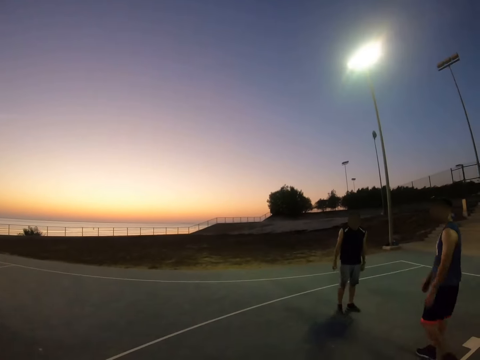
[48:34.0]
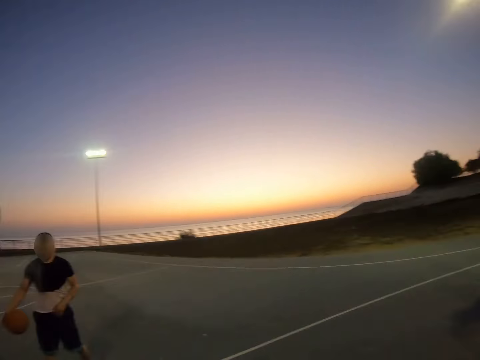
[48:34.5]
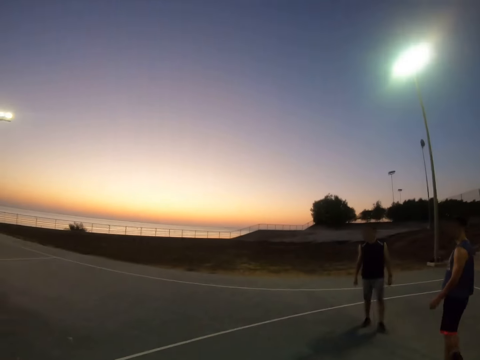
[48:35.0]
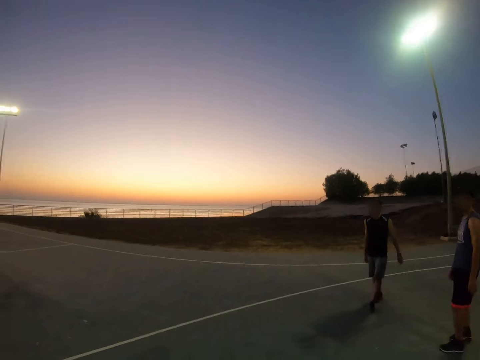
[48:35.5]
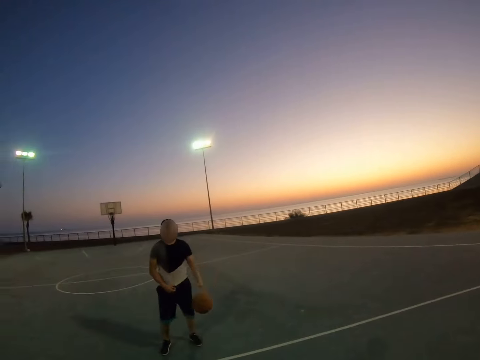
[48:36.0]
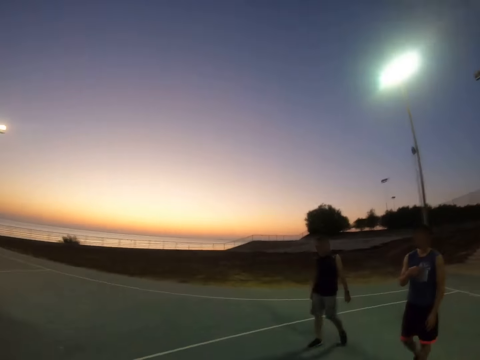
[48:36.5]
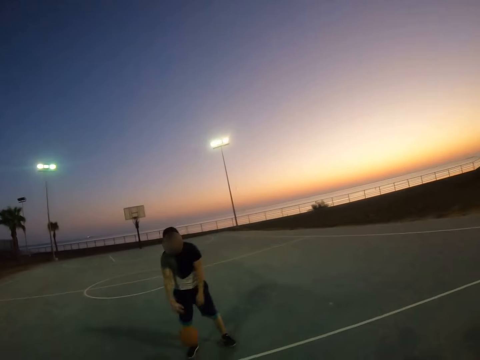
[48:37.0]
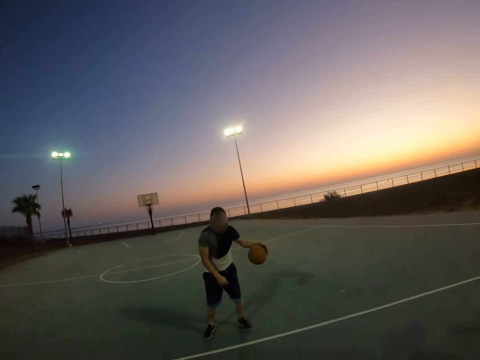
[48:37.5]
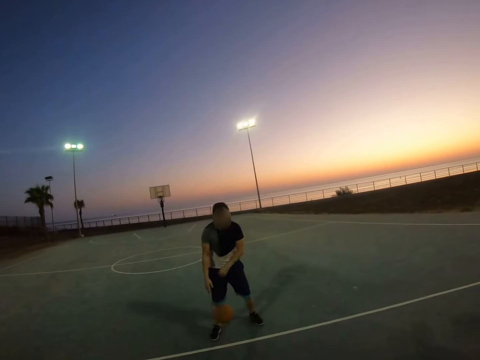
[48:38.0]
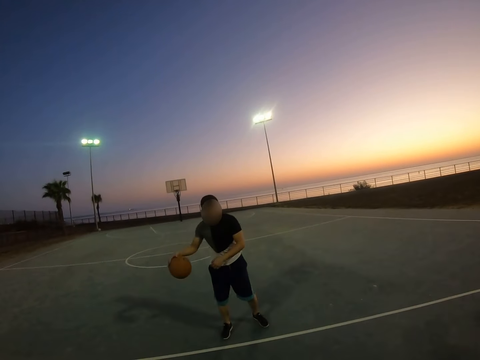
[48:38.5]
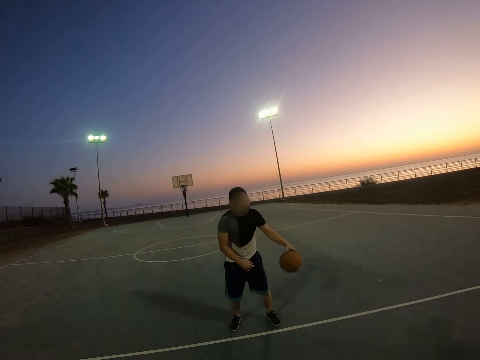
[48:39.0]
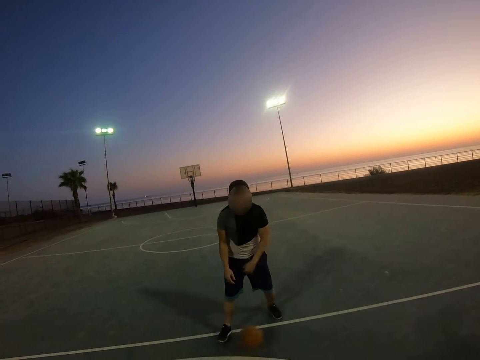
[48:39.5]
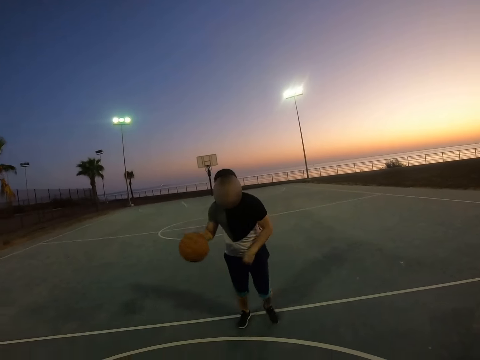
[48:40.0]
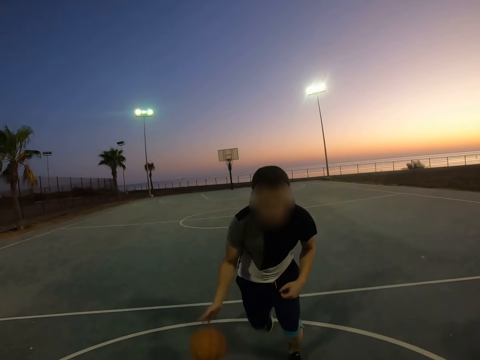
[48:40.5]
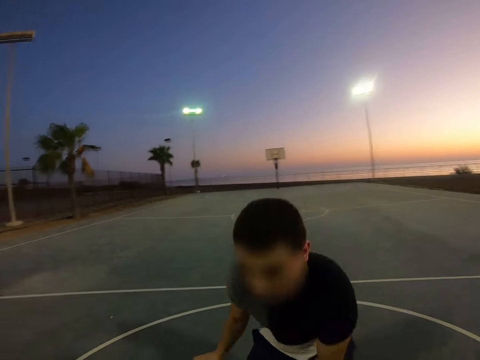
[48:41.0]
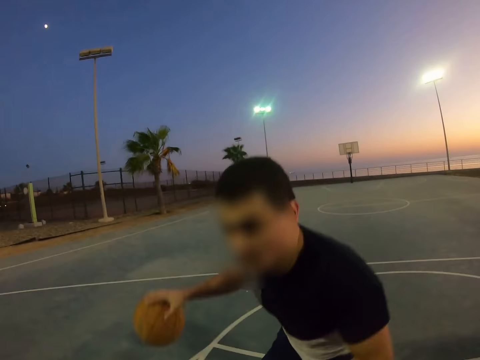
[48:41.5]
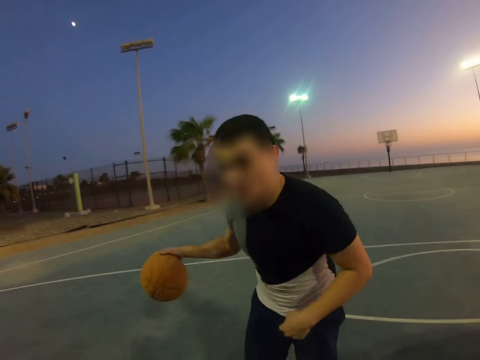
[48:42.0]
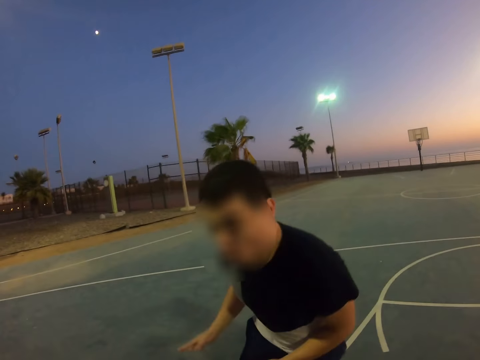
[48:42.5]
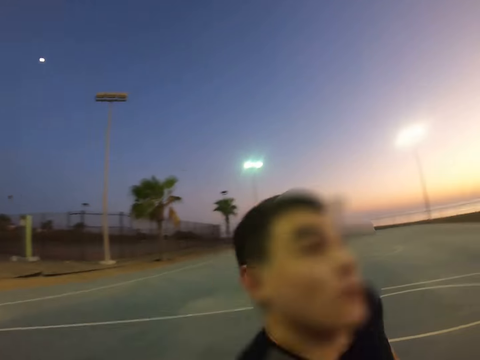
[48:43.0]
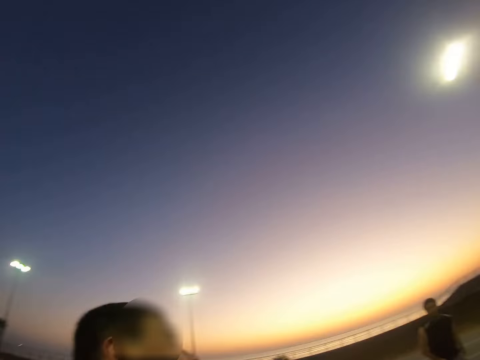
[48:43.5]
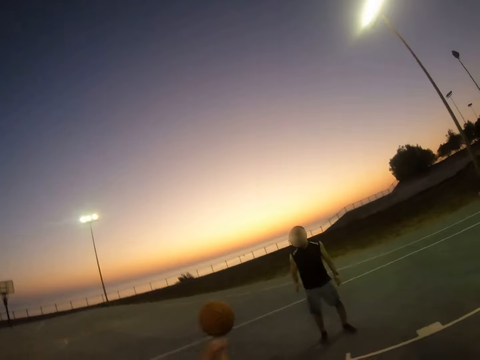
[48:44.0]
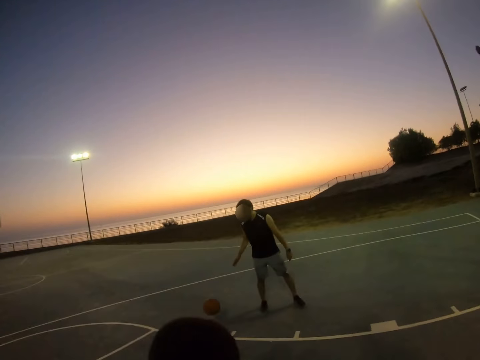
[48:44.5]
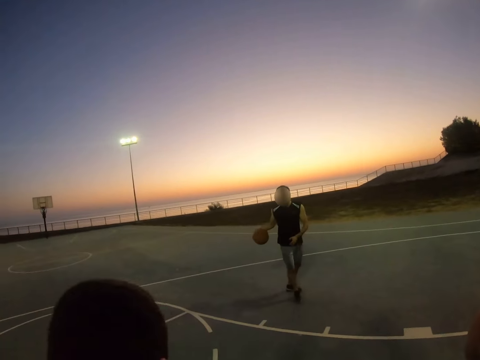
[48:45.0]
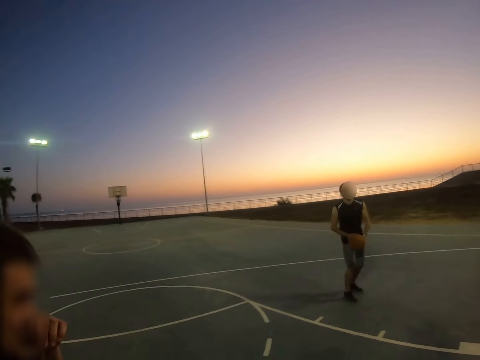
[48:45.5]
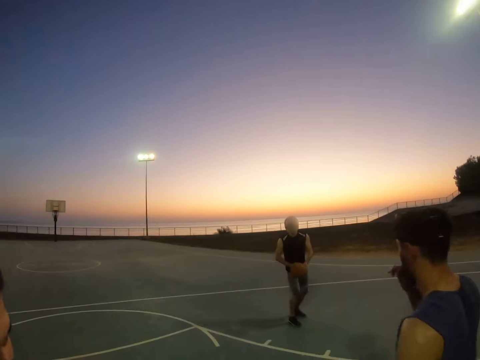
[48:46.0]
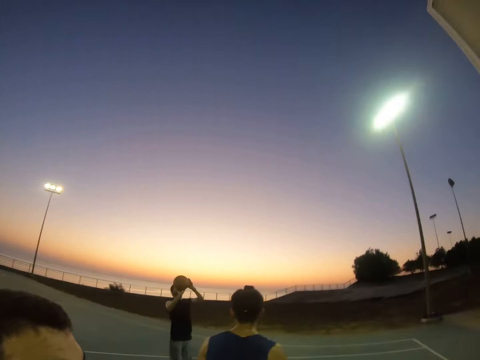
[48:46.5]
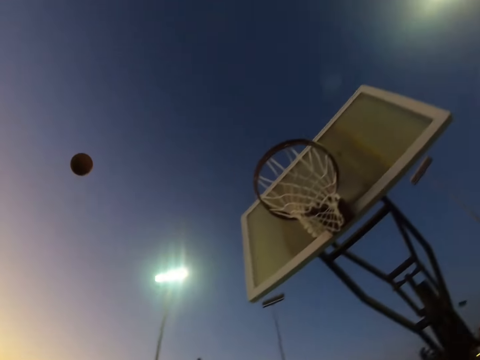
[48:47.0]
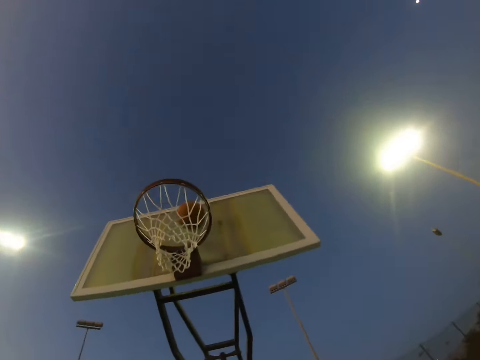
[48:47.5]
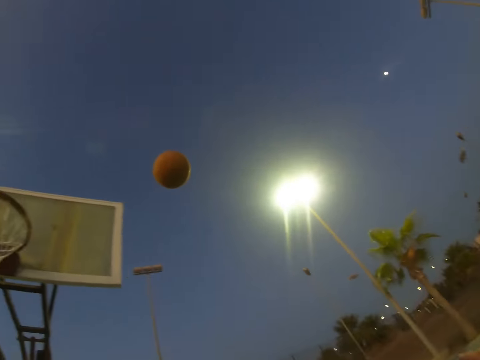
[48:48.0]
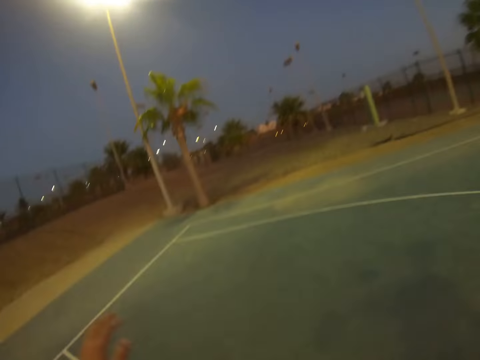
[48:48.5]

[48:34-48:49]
The camera wearer looks around. A man bounces the ball, runs with the ball, and bounces the ball. The man throws the ball to another man. The other man catches the ball and throws the ball to the field goal. A man plays basketball.

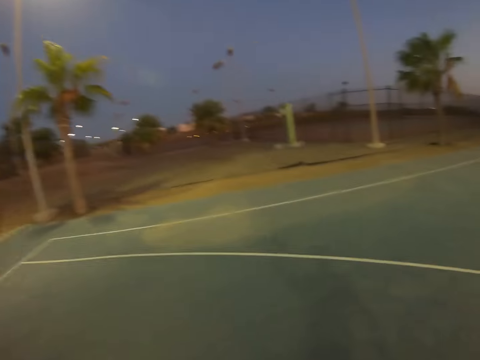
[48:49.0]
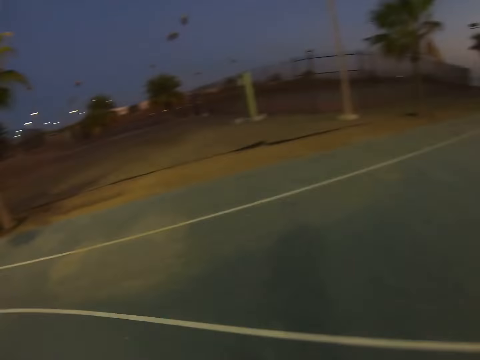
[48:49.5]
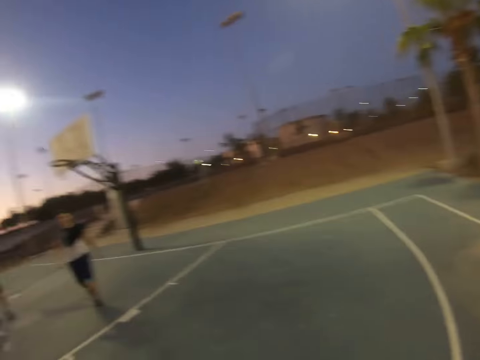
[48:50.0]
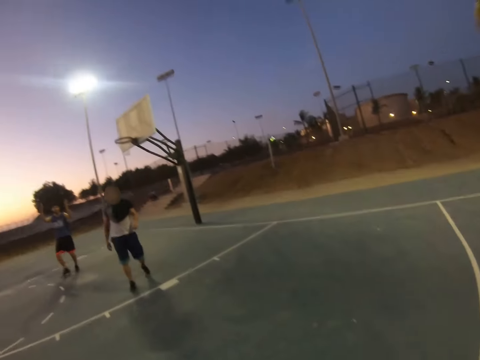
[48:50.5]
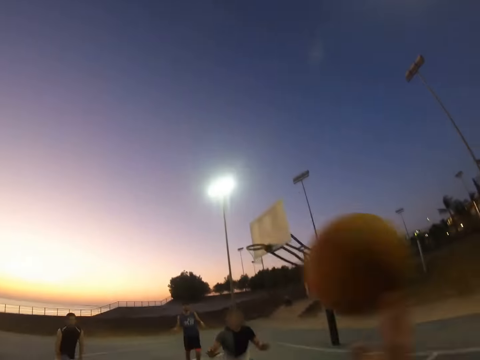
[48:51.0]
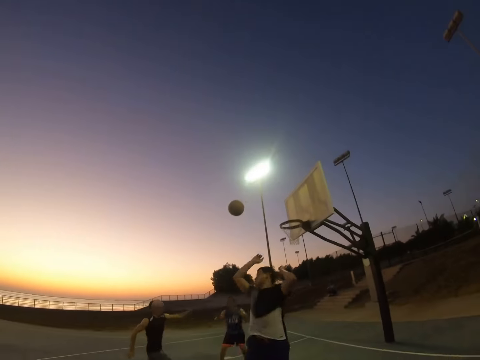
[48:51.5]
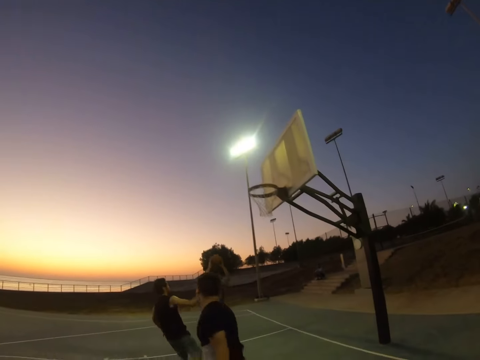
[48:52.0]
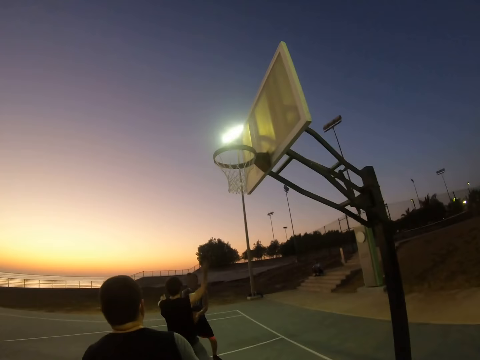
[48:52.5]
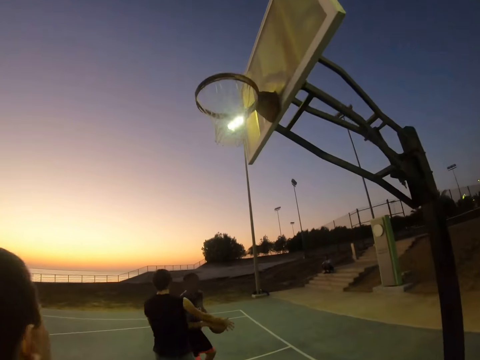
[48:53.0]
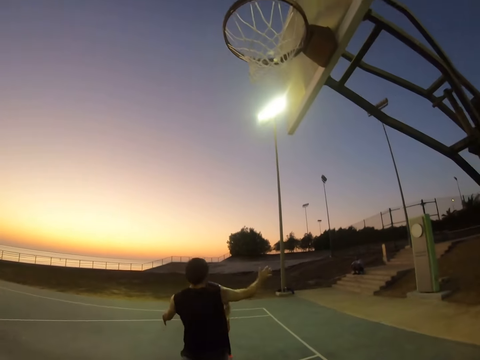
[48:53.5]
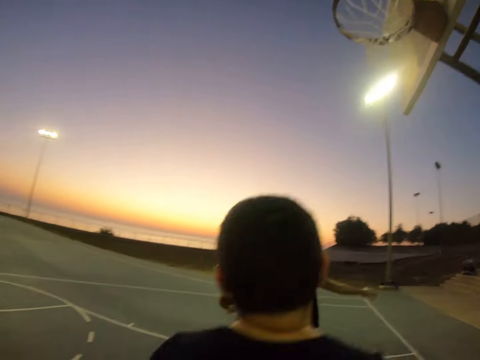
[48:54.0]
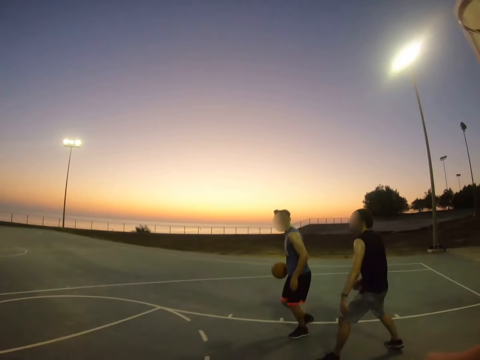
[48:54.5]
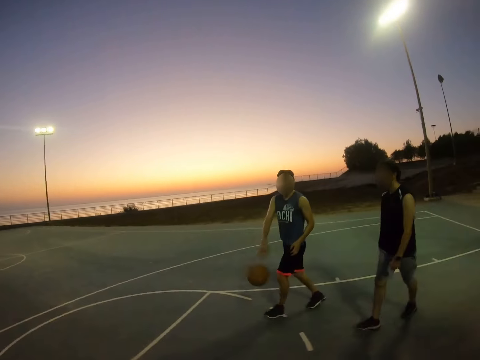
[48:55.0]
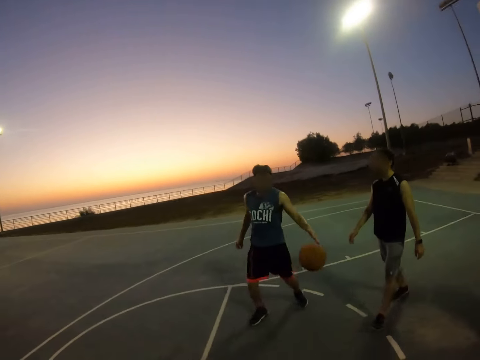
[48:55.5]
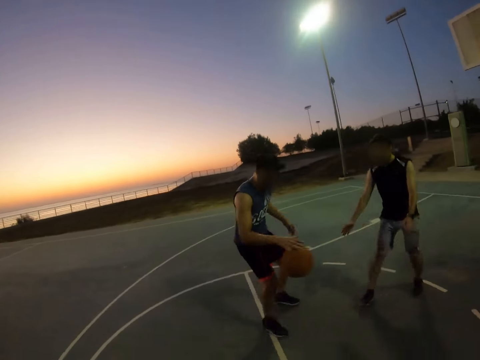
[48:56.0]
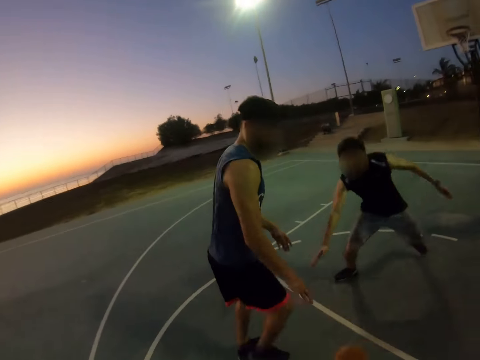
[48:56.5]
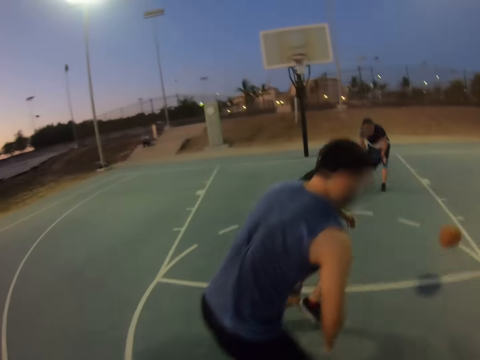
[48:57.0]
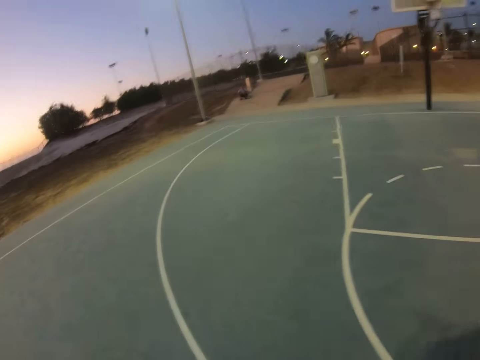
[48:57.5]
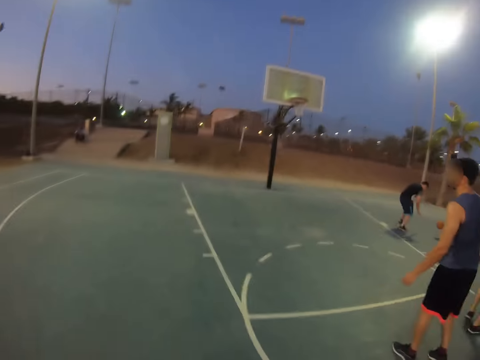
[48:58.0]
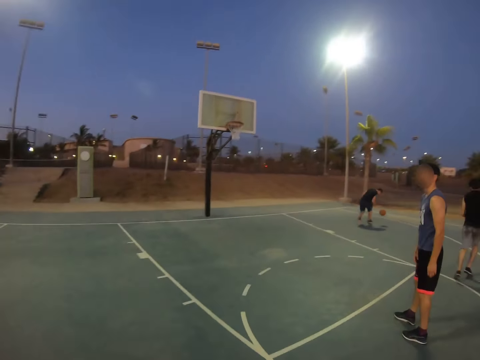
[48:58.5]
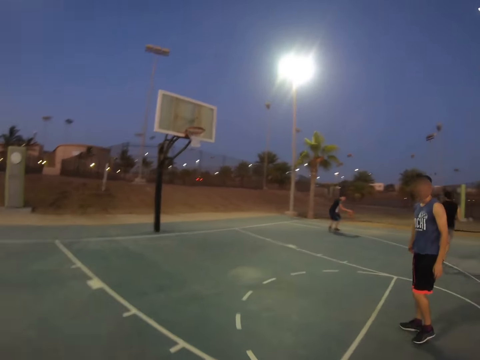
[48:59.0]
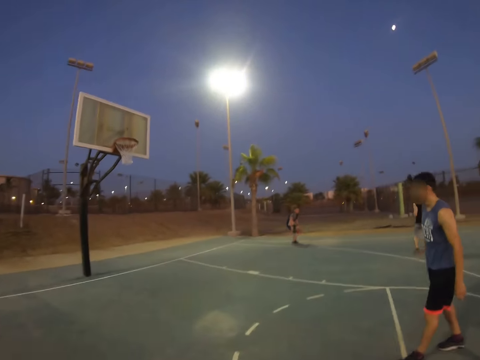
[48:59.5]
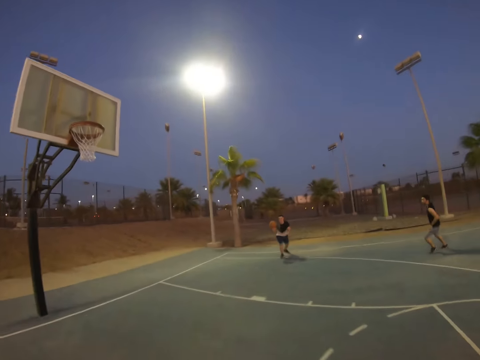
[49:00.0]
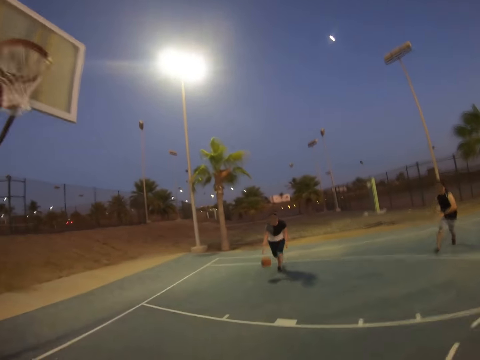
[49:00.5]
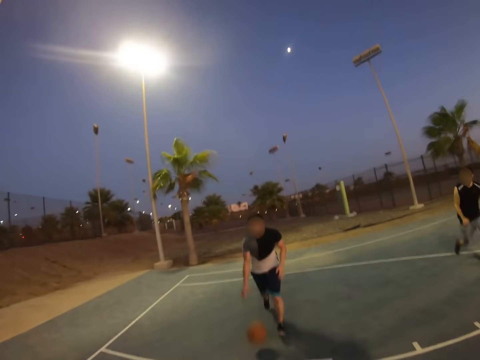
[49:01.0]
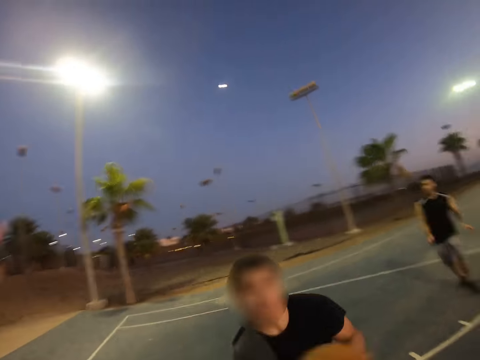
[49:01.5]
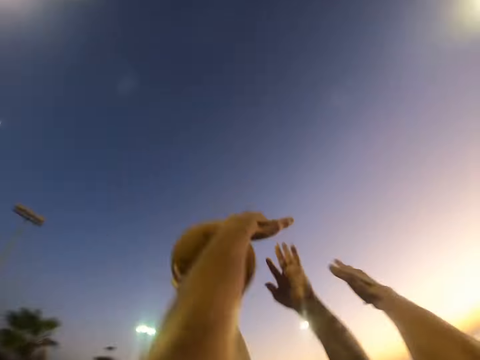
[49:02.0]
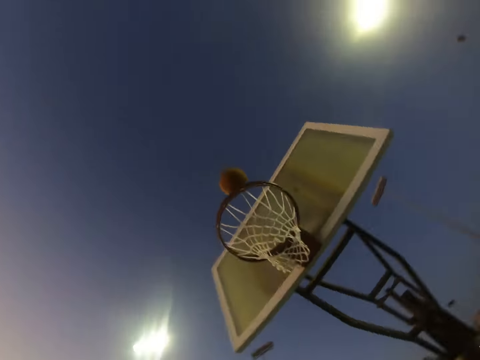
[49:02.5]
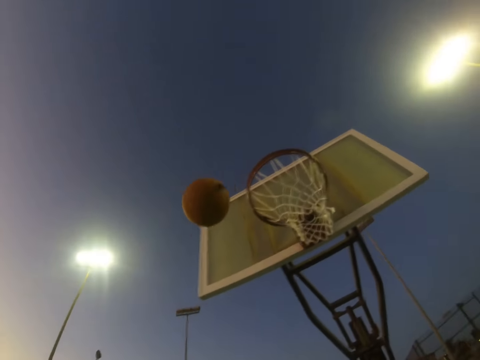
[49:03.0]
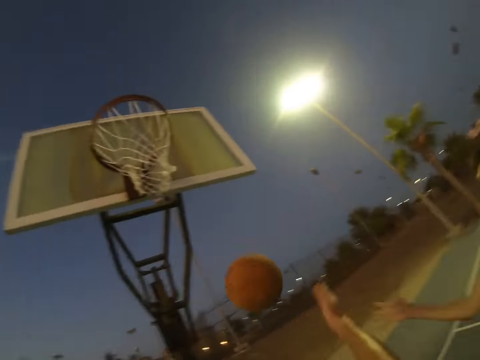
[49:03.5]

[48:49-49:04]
The camera wearer catches the ball, plays basketball, and throws the ball. A man catches the ball. Another man plays basketball. The first man bounces the ball. Another man snatches the ball from the first man. A man bounces the ball. A man plays basketball. The man runs with the ball and throws the ball to the field goal.
